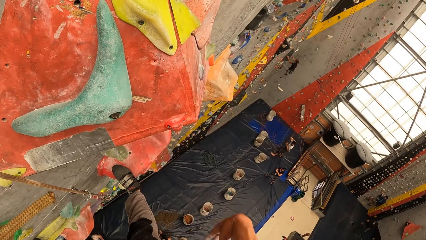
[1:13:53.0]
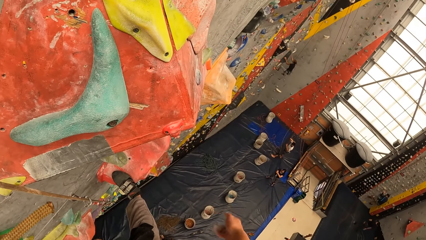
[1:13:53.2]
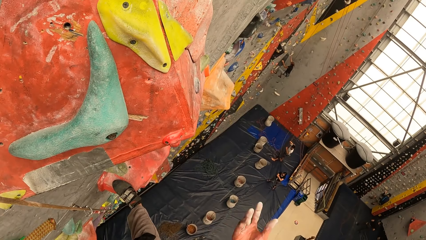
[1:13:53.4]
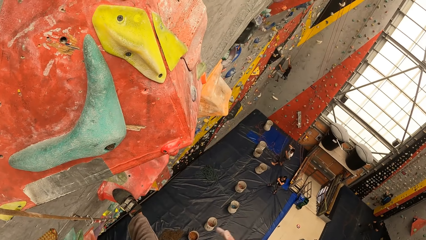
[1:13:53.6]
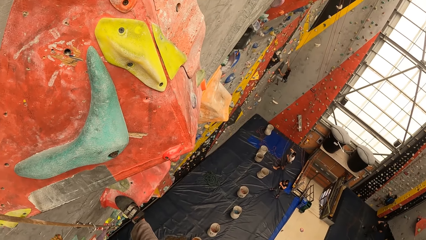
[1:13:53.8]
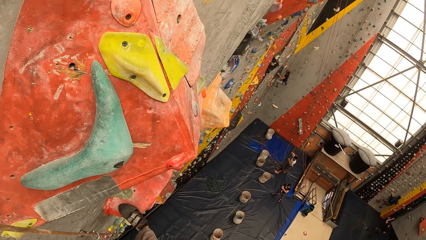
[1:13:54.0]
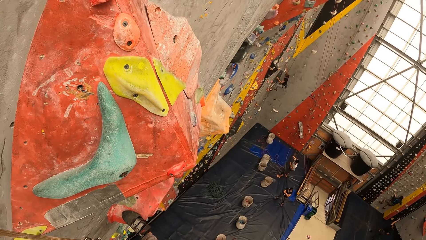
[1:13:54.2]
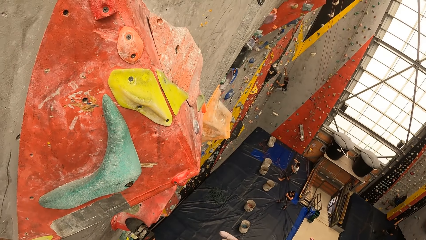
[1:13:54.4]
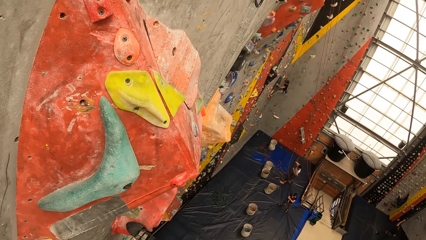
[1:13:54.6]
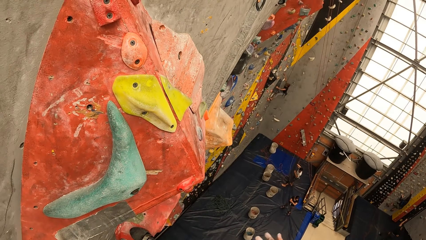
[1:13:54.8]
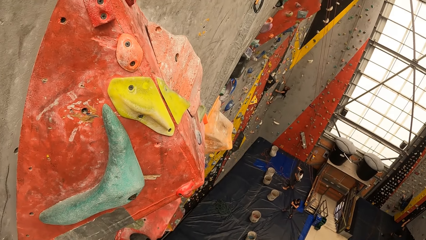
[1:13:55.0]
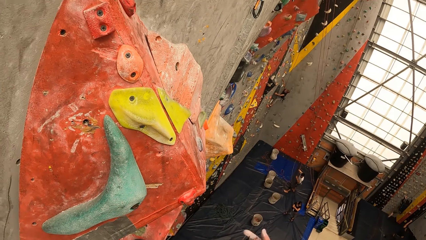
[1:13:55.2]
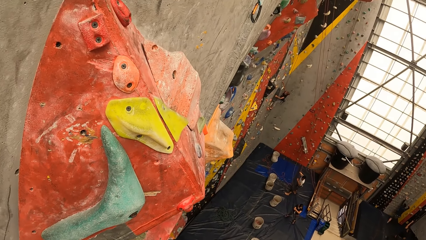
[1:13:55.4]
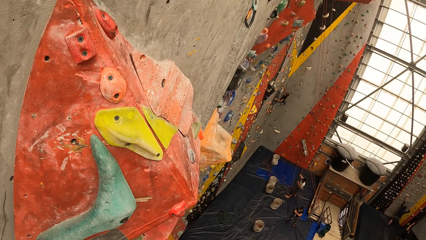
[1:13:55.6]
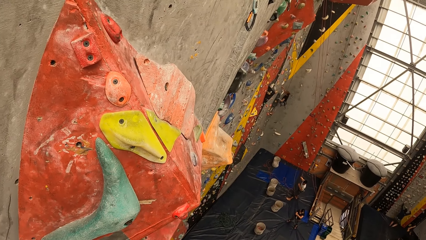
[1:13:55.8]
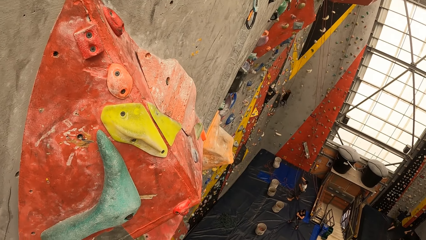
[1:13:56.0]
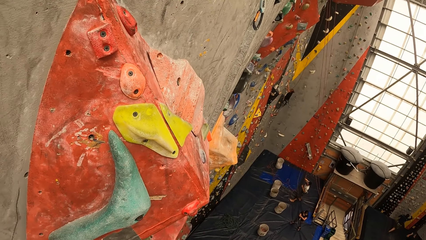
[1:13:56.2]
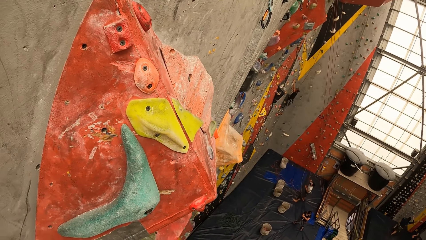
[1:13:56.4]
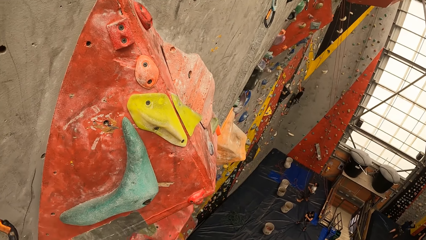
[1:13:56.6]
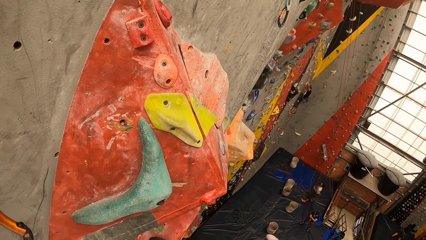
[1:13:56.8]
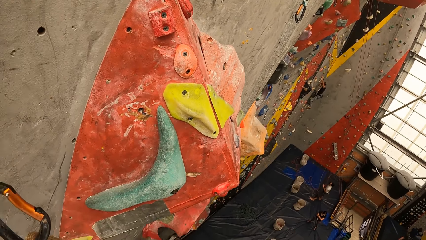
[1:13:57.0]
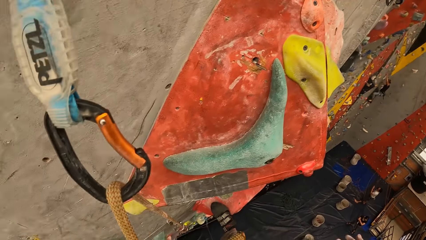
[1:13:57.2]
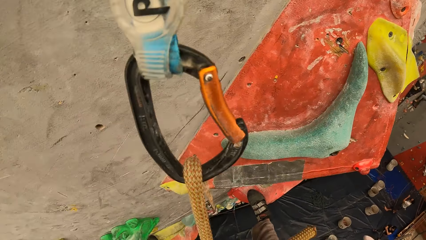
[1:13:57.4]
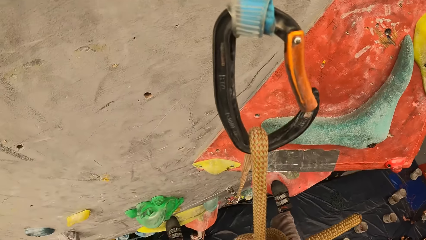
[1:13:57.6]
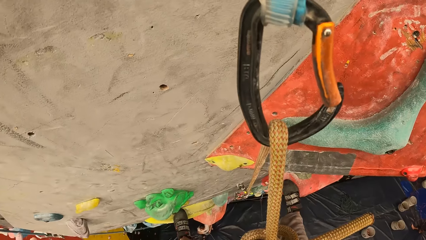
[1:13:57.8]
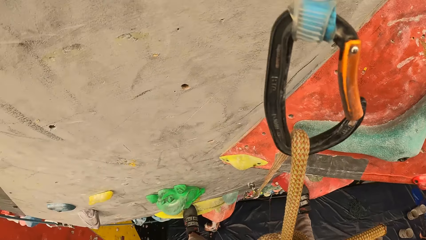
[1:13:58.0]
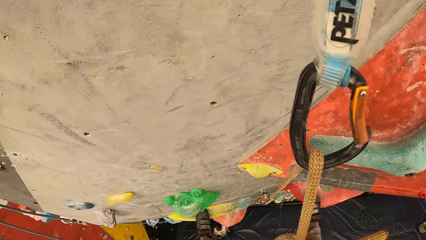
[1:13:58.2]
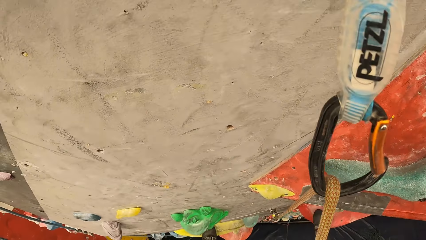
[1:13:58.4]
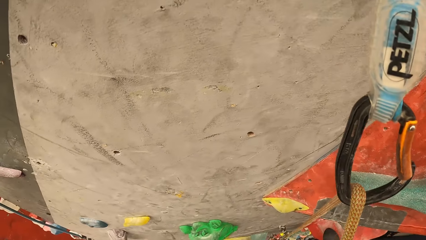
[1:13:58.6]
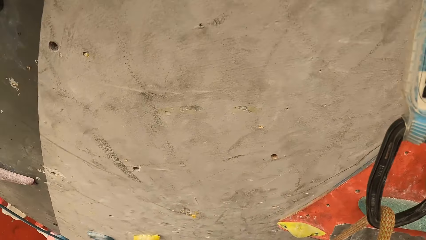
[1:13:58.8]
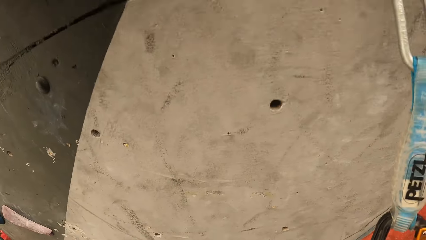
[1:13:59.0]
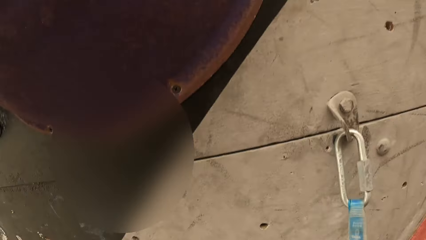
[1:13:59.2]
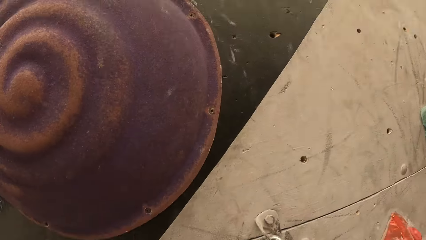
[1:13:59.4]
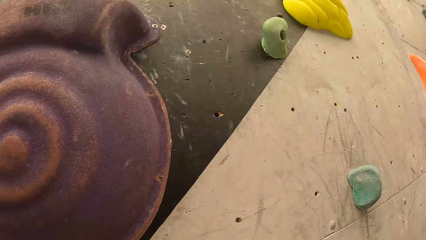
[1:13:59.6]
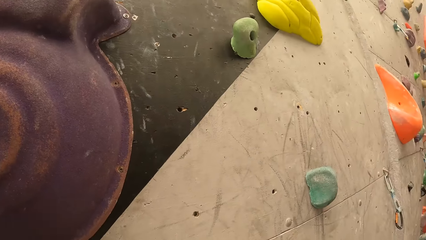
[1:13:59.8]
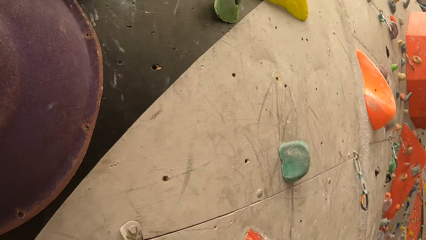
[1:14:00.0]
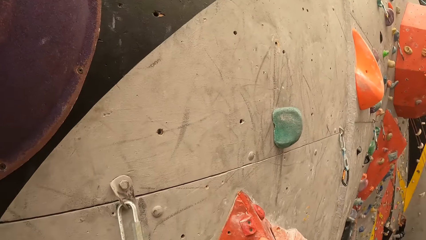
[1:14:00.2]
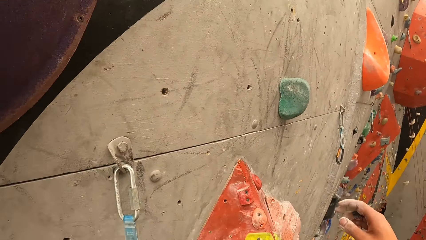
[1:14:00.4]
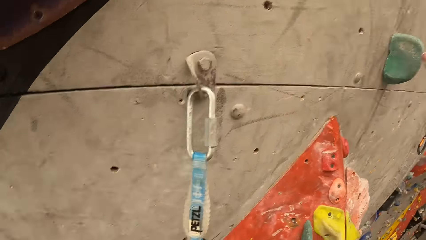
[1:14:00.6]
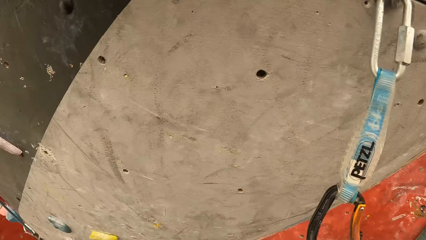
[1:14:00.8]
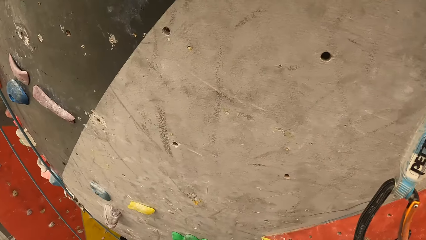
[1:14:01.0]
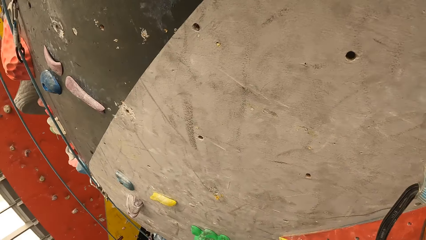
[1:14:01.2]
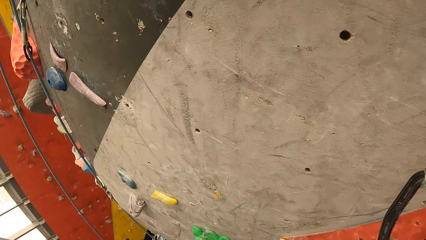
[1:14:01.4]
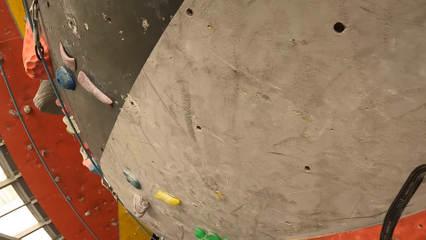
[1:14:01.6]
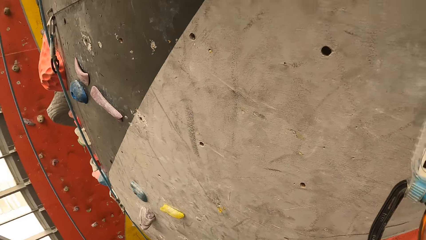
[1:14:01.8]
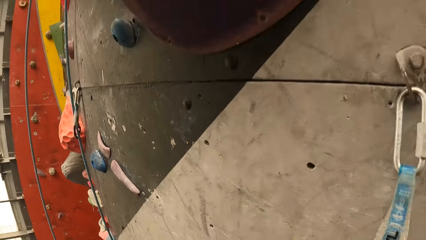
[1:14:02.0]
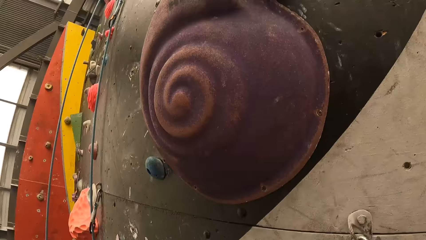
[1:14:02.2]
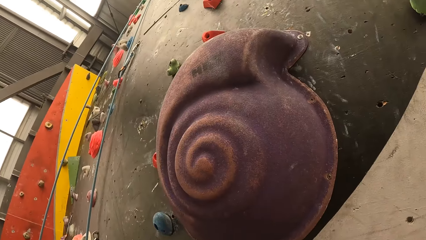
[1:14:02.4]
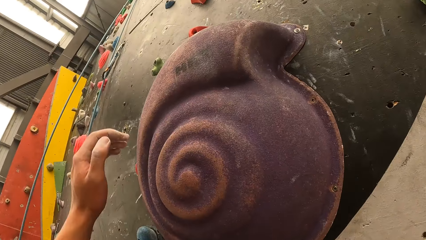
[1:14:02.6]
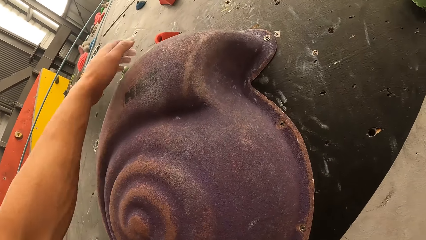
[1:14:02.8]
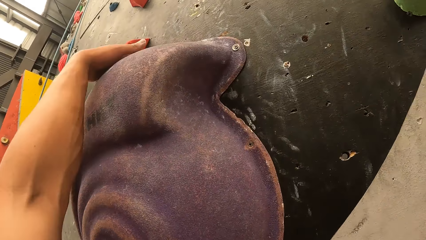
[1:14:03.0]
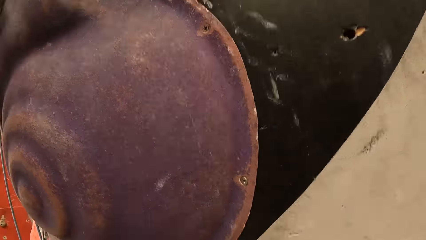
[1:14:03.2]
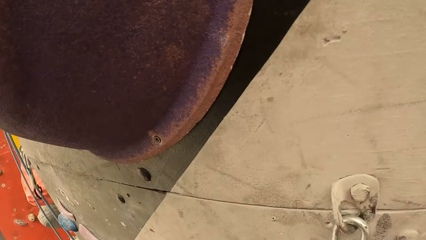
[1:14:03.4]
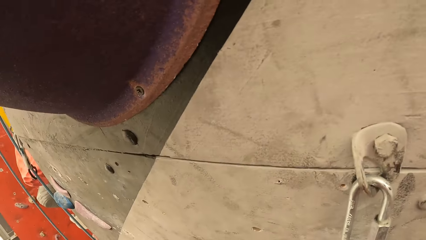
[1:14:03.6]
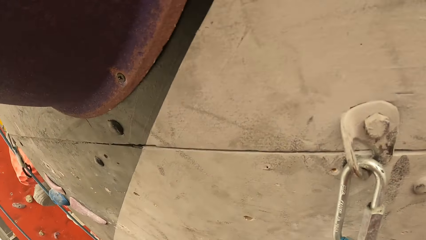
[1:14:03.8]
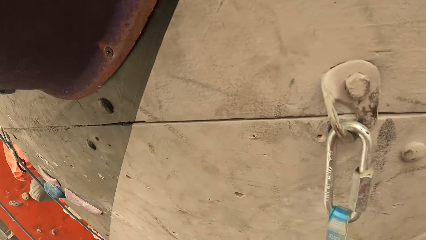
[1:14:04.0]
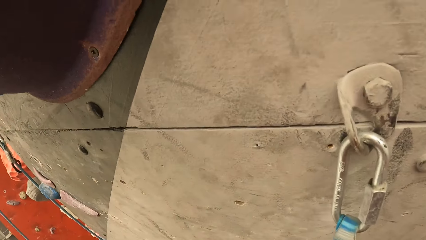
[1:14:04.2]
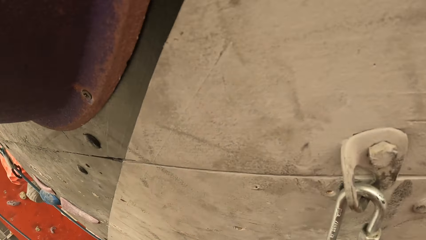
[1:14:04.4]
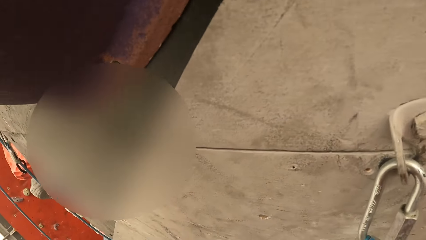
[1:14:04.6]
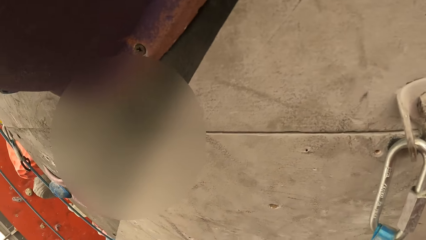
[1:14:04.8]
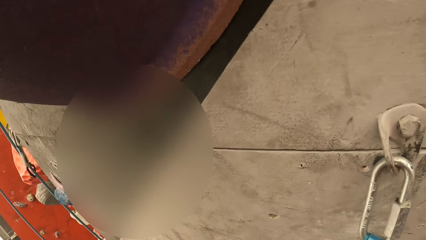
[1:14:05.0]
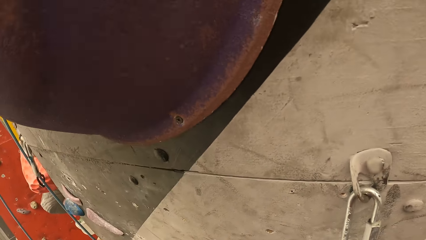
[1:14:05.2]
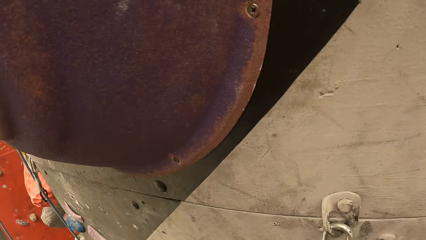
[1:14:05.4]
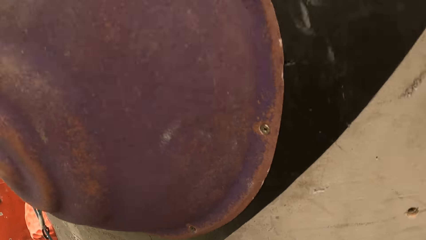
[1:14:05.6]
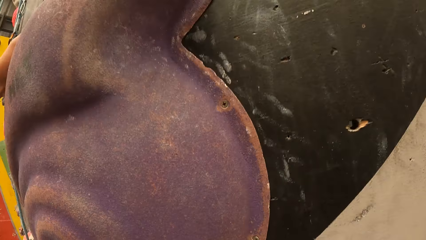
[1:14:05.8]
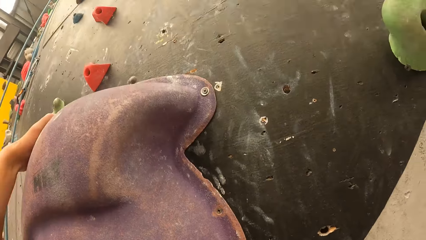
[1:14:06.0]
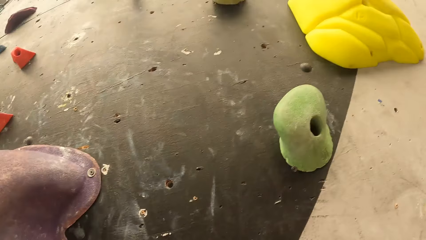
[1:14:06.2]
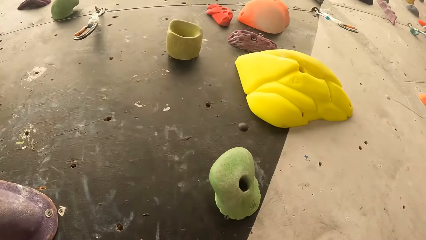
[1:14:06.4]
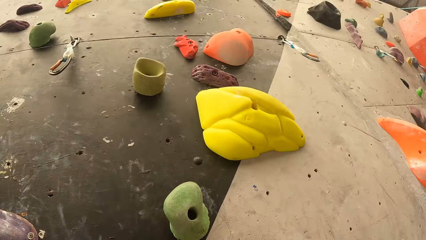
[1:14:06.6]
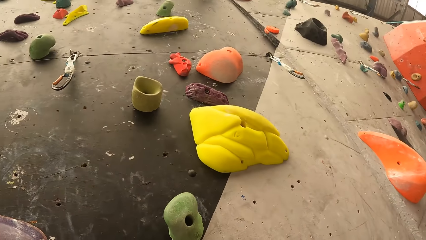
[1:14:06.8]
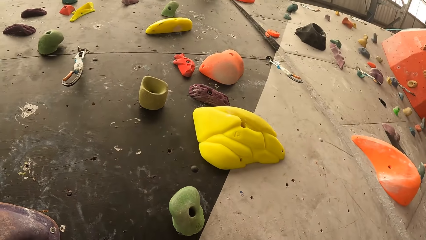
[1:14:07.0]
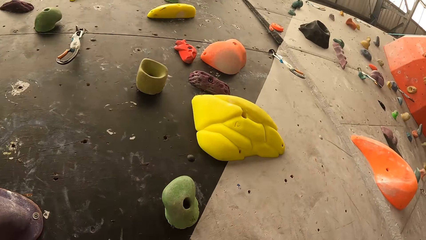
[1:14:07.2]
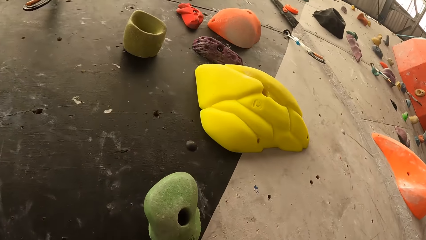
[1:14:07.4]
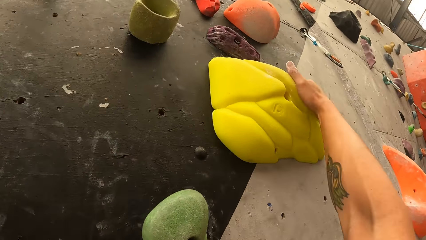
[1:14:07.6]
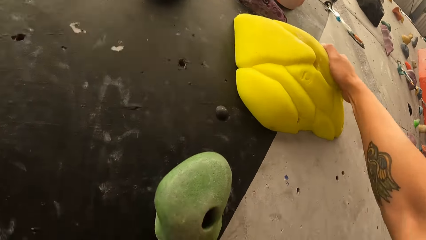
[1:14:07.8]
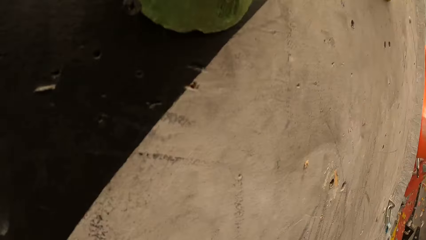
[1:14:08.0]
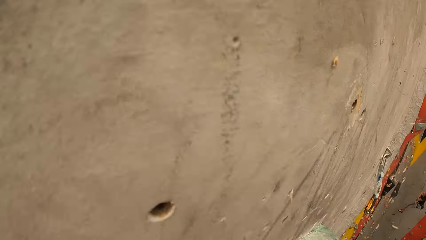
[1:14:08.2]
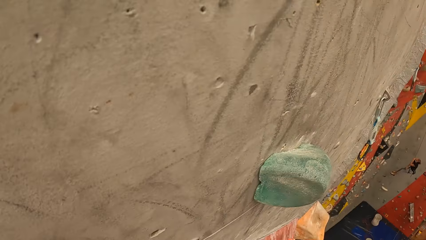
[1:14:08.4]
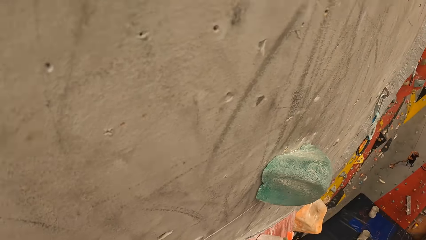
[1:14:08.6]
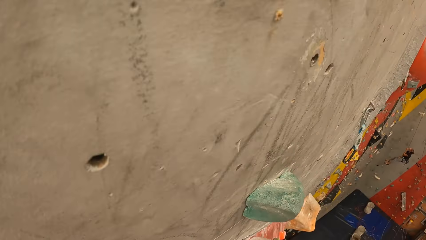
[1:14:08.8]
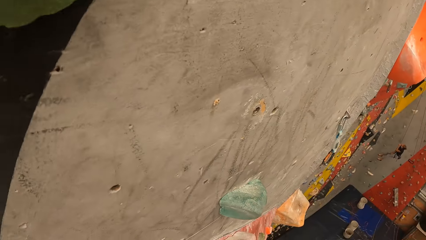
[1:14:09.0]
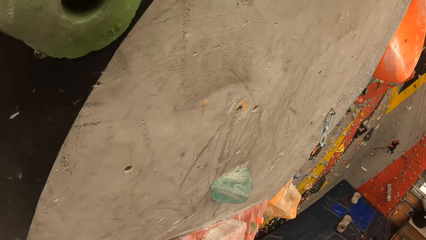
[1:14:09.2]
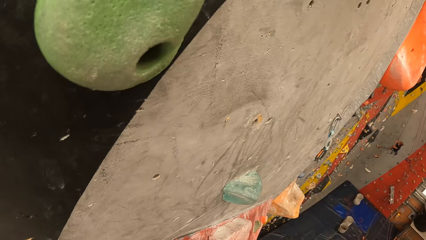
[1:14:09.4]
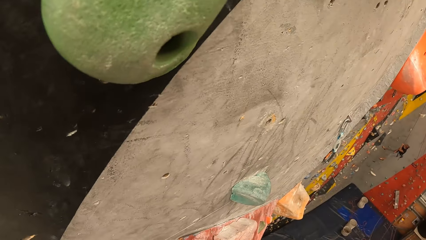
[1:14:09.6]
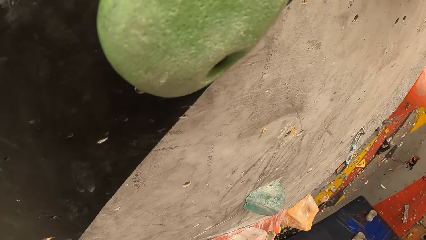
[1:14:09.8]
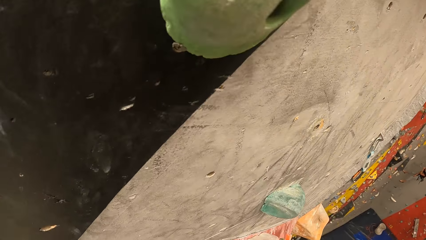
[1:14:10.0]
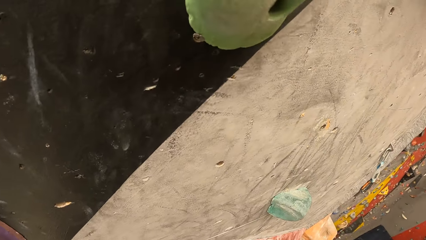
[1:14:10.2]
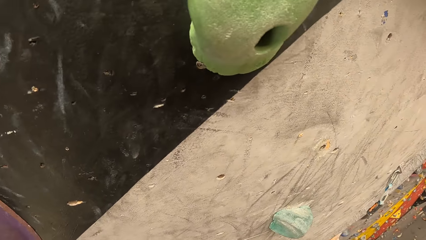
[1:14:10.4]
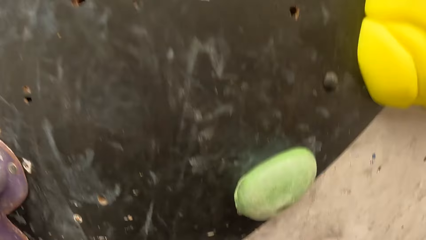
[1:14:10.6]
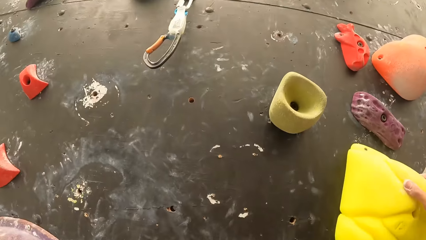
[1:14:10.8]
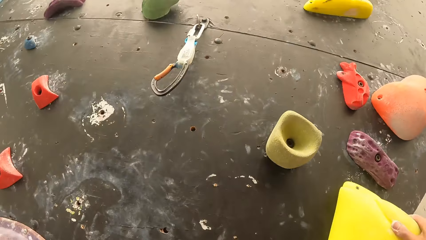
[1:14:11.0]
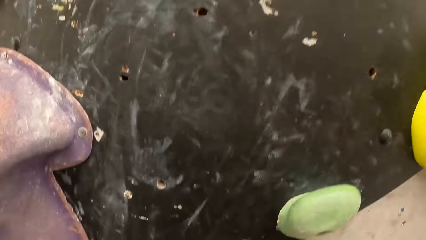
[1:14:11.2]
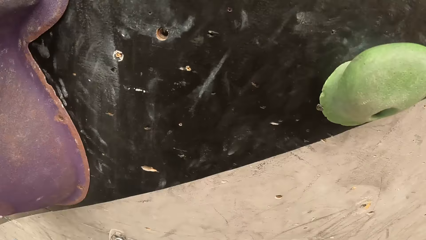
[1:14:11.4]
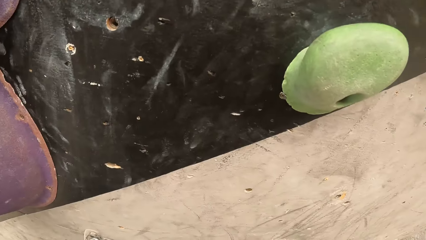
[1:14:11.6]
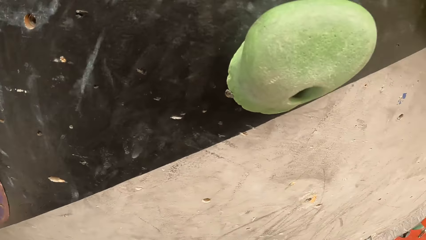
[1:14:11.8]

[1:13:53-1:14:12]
The camera wearer talks to friends on the floor. They look around the rock climbing. They climb up the rock wall.
